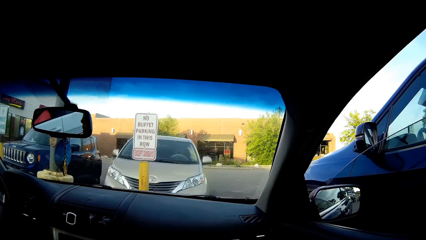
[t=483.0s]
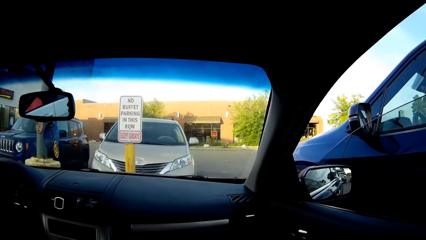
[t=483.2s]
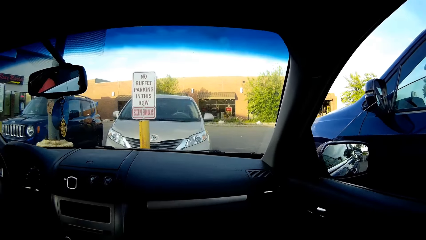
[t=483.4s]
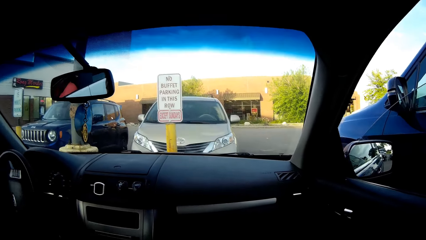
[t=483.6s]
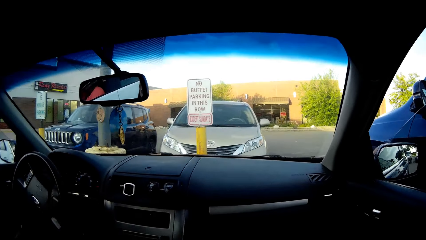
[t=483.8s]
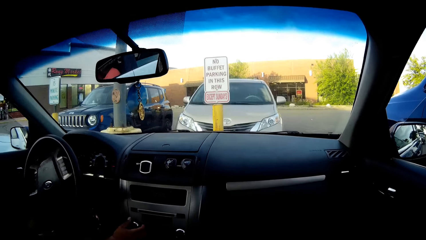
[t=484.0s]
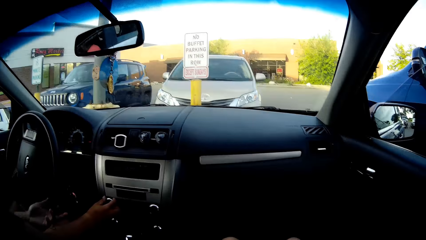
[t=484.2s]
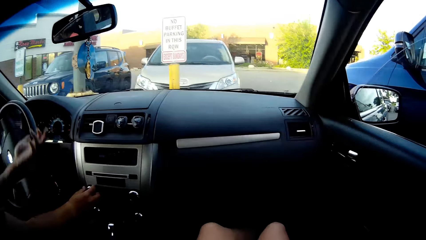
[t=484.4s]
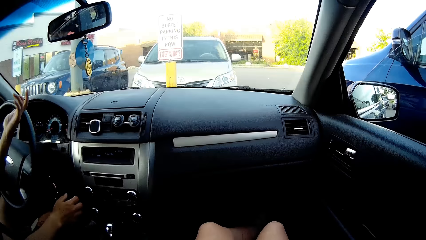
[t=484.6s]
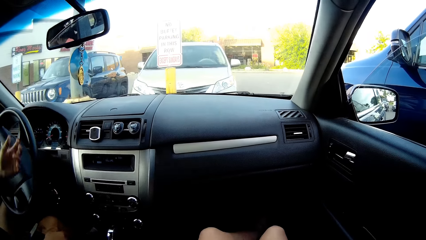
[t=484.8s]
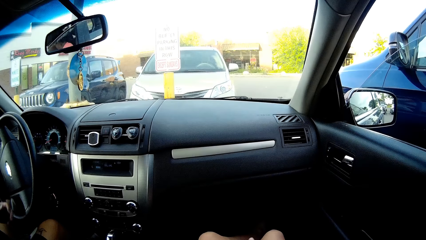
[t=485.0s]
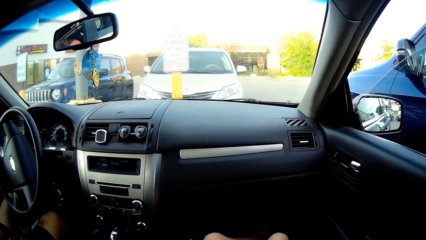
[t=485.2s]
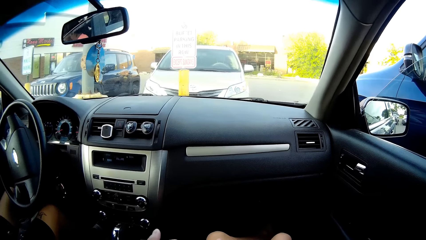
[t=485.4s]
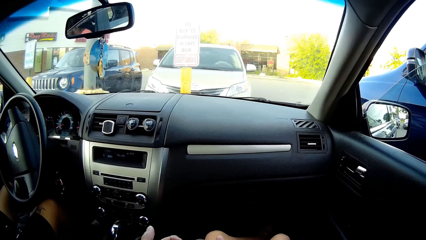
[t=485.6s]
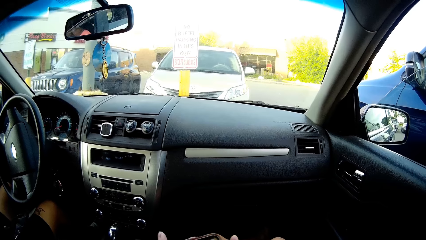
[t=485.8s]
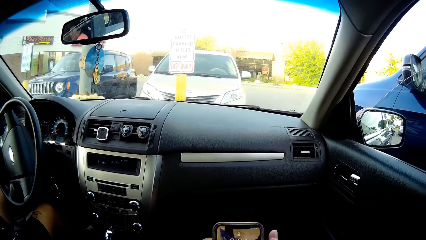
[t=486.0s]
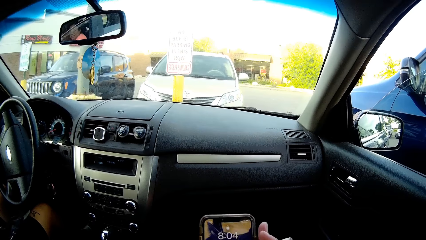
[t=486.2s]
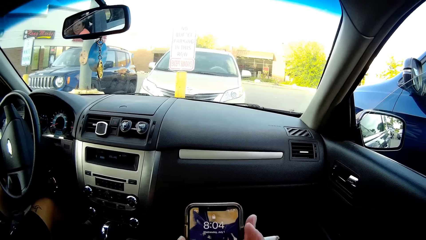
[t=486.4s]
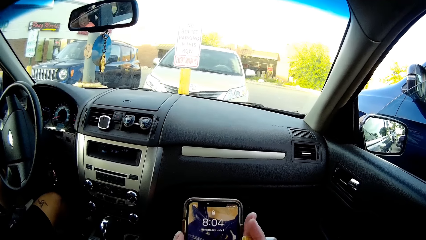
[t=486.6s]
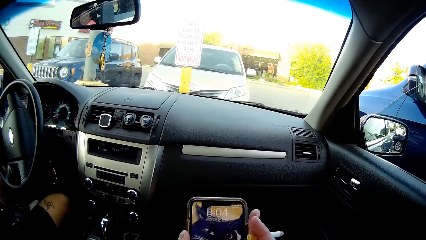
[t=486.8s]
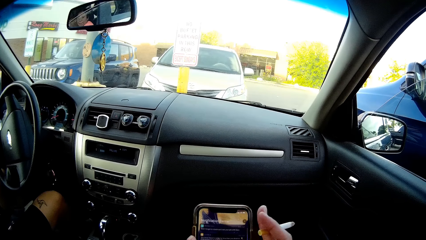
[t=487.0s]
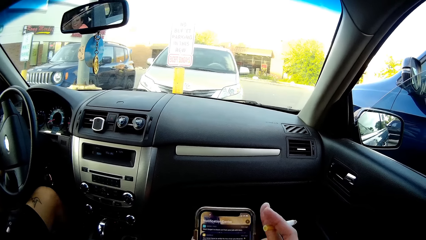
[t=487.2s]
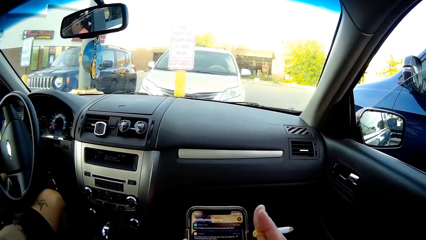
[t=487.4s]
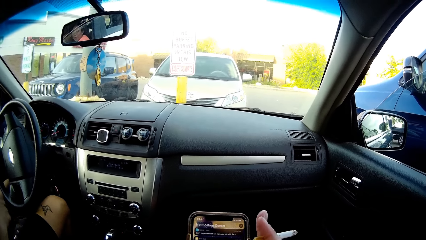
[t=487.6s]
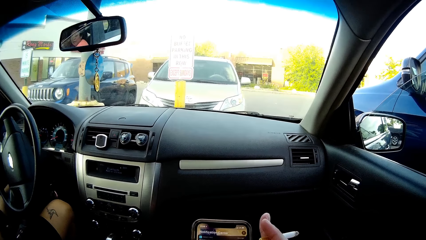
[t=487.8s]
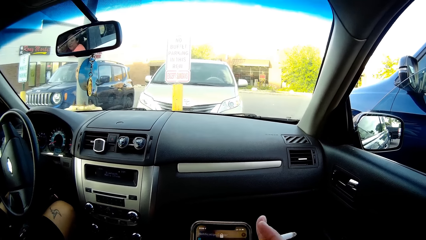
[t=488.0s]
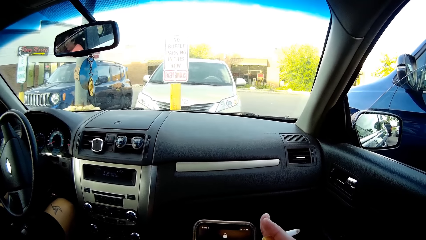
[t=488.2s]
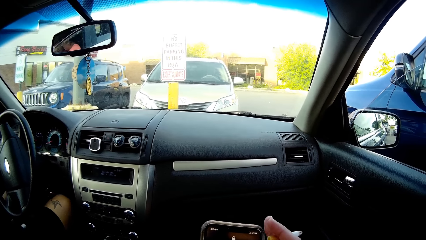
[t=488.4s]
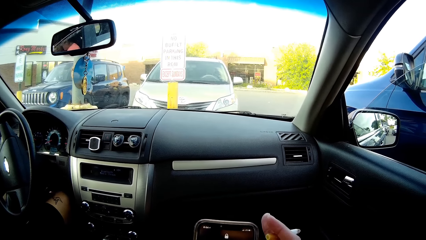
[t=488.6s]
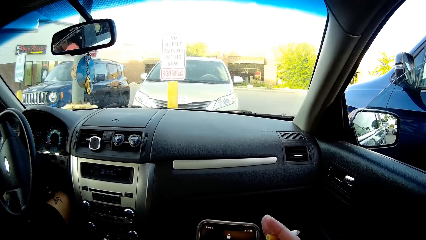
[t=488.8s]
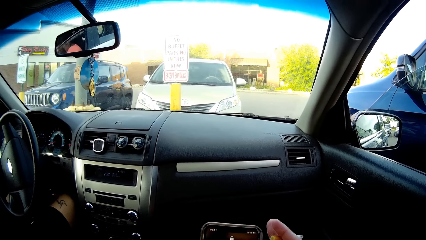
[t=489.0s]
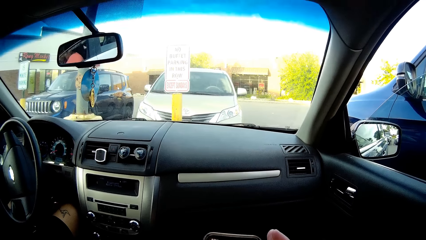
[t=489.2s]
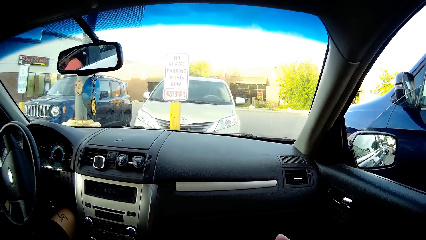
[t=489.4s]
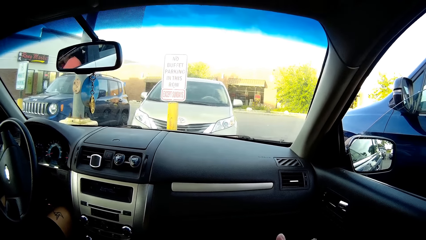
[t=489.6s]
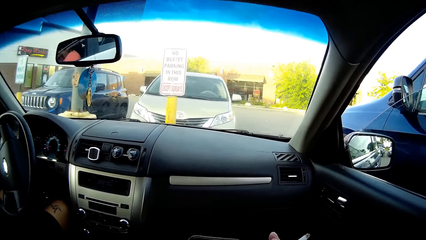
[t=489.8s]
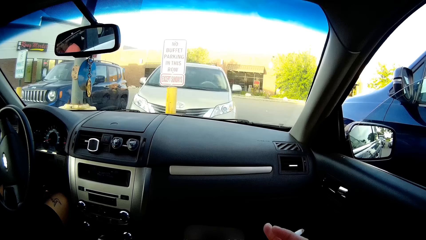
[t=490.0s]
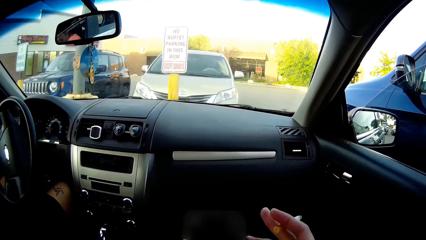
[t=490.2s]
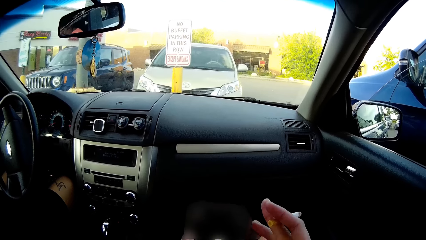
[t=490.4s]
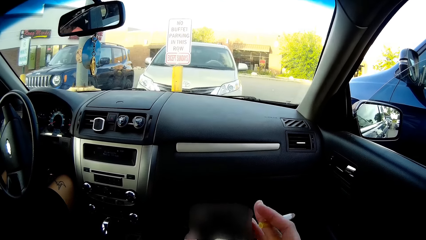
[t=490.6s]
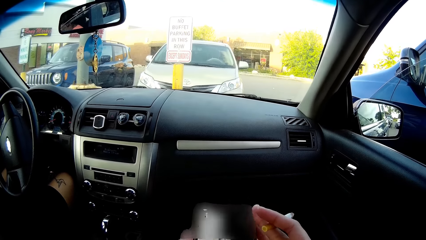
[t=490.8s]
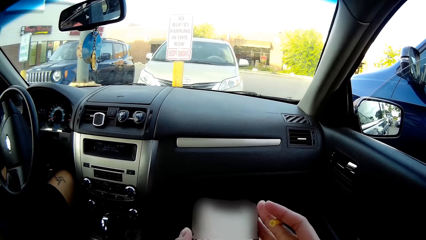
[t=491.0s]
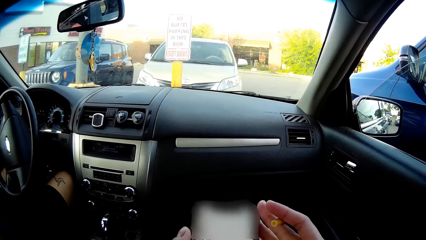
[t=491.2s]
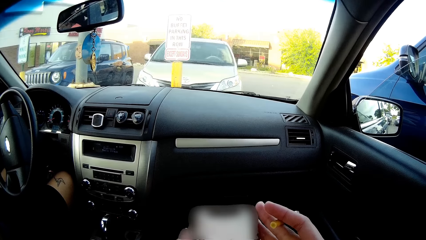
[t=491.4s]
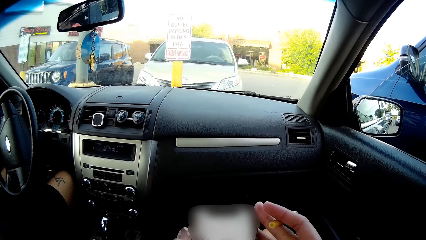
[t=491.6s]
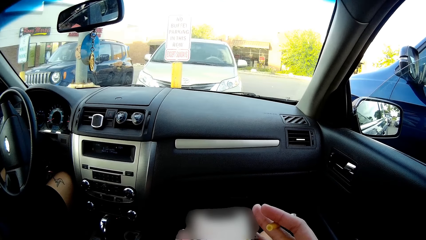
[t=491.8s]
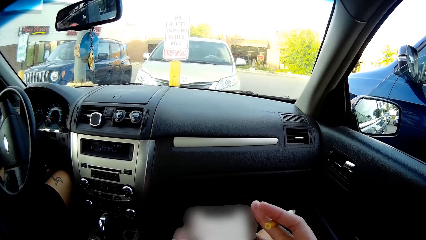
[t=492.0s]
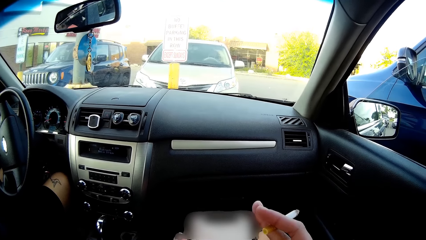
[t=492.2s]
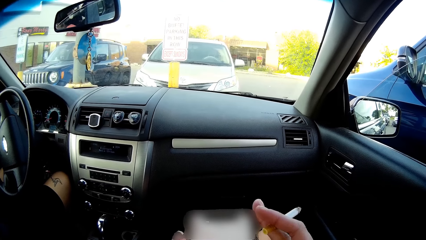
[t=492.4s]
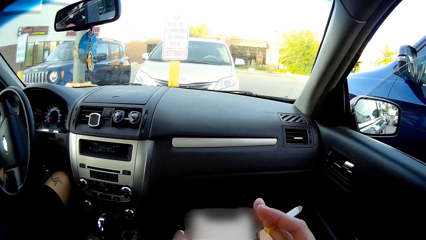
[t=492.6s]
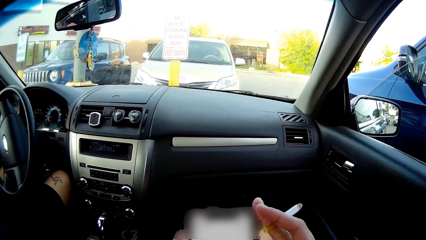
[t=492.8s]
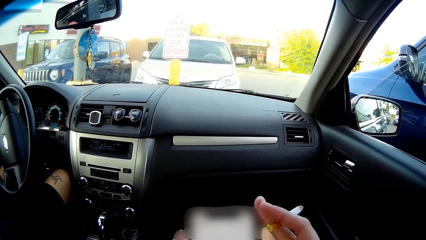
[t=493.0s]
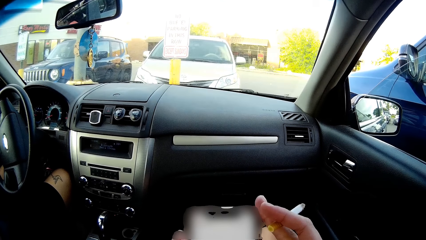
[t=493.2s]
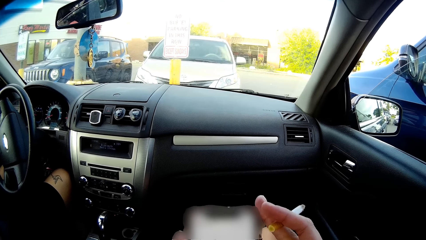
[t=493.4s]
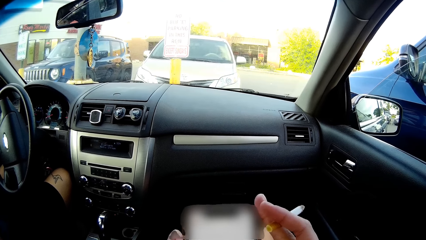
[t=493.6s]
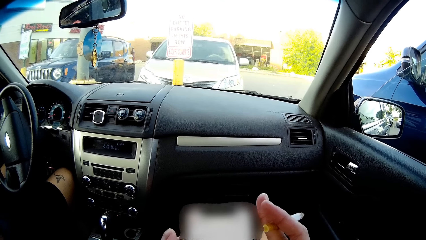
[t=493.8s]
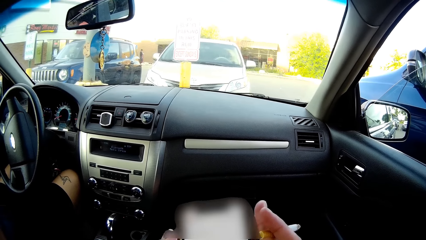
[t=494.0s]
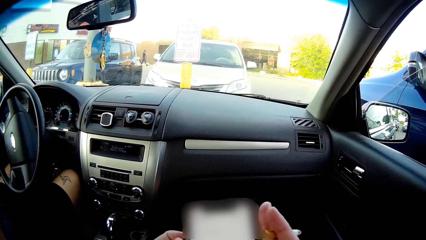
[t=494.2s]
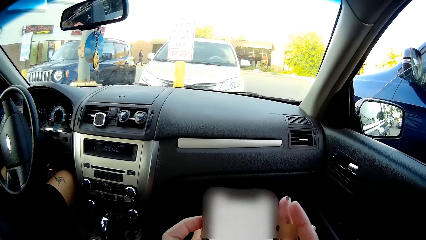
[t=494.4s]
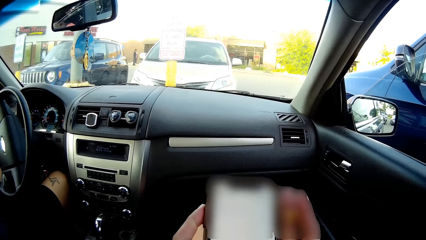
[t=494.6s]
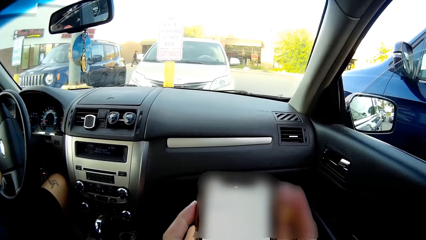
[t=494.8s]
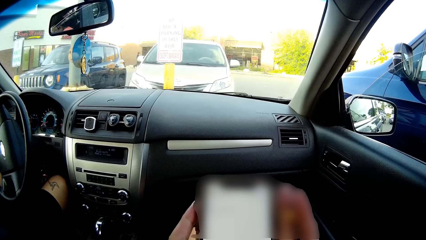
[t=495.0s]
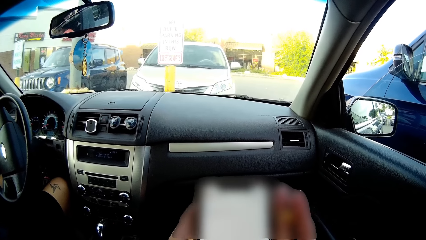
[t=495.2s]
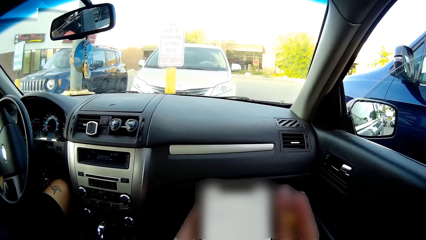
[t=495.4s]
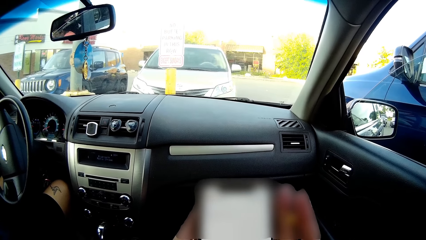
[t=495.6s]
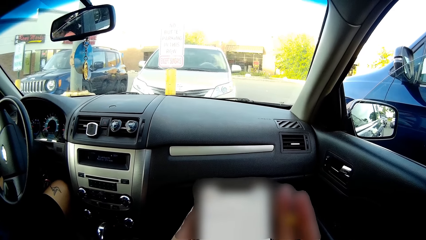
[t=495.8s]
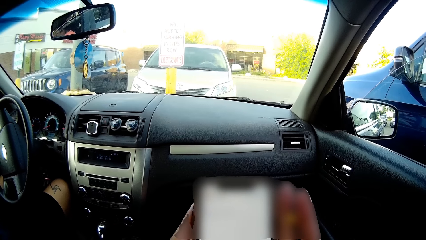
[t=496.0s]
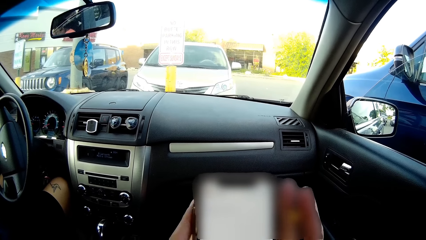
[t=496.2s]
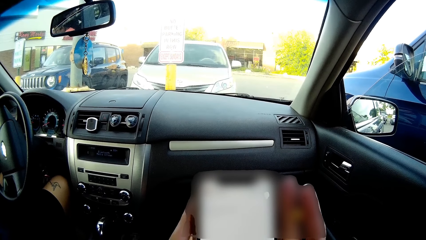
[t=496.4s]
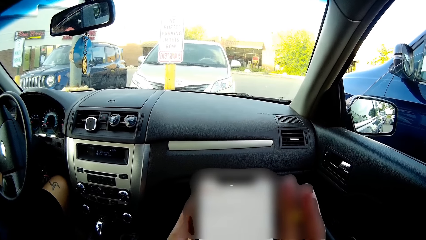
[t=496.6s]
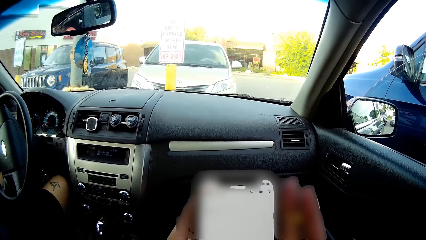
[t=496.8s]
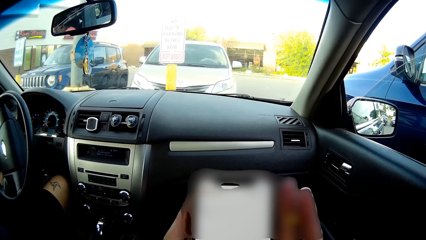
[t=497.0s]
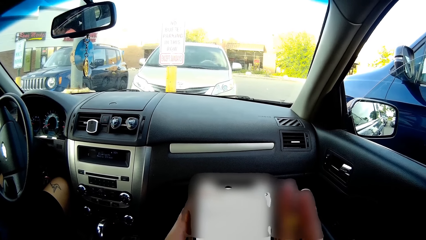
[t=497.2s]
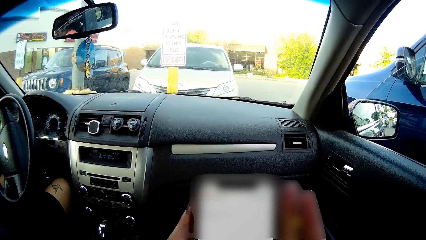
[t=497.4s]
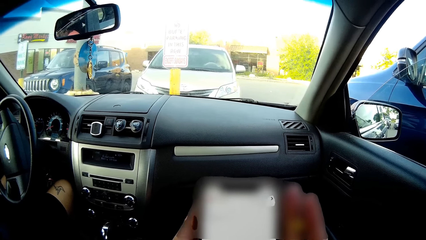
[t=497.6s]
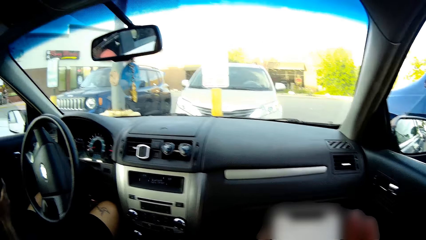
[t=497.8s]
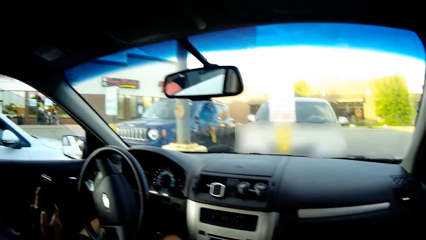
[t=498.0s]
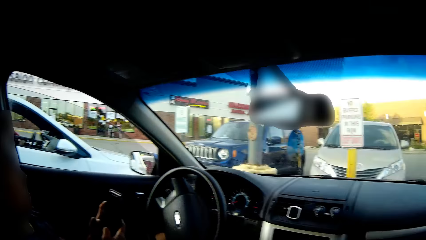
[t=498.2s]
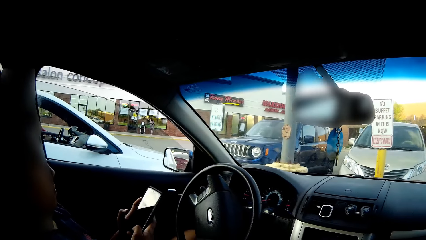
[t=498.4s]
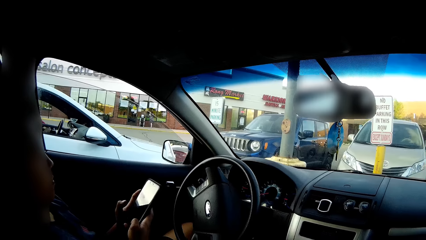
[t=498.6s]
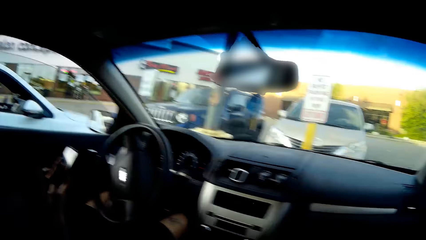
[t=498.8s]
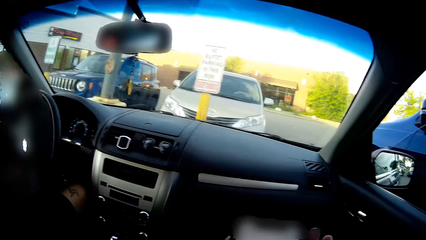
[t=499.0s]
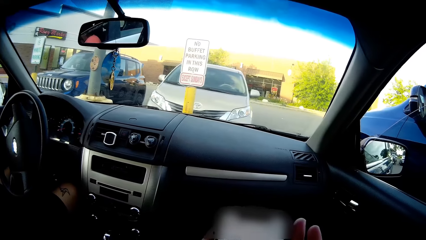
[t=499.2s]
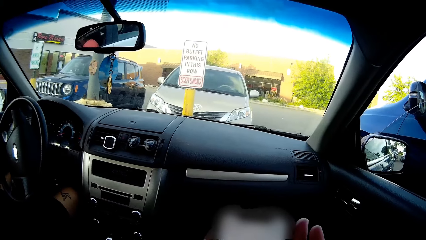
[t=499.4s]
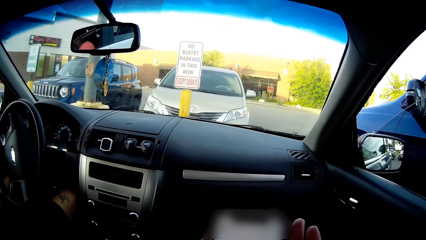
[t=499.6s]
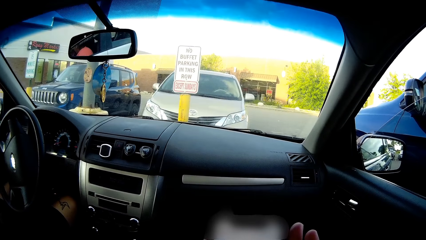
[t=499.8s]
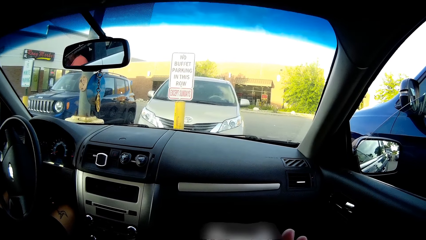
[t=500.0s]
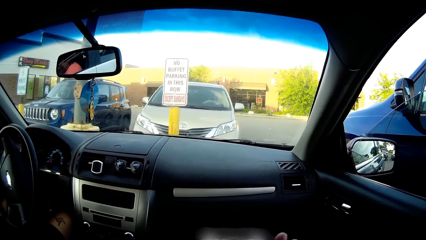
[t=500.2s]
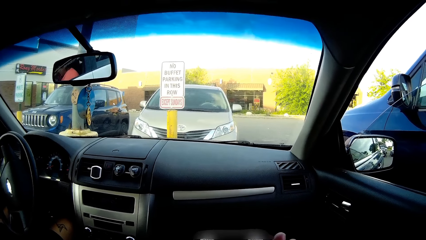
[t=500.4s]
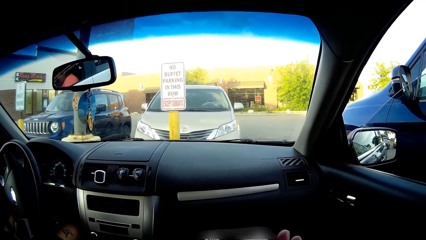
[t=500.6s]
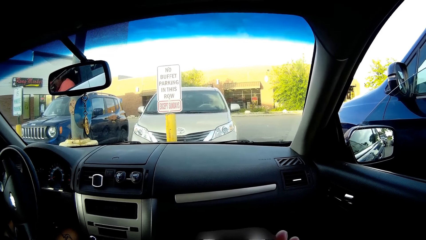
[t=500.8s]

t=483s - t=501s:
The man parks the car at a parking lot of a supermarket using both hands. The camera wearer picks up the phone from her lap with both hands. She operates the phone in her left hand with her right hand. The man talks to the camera wearer. The camera wearer talks to the man. The man holds a phone with both hands.
